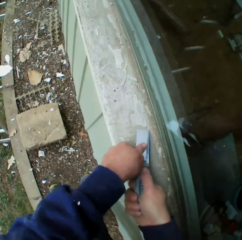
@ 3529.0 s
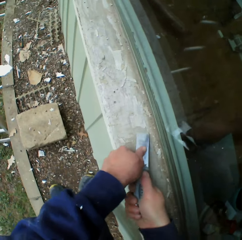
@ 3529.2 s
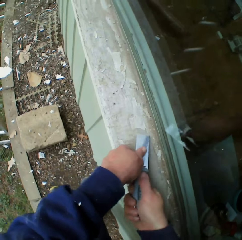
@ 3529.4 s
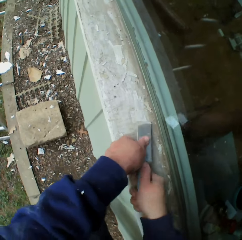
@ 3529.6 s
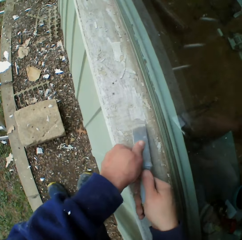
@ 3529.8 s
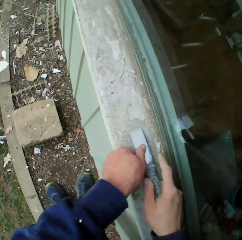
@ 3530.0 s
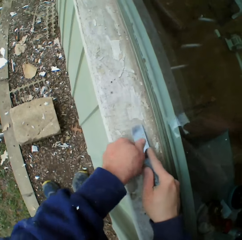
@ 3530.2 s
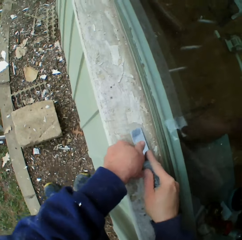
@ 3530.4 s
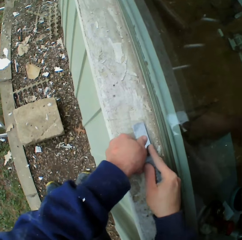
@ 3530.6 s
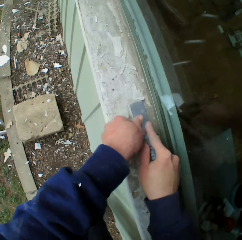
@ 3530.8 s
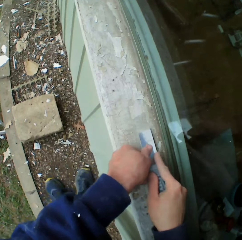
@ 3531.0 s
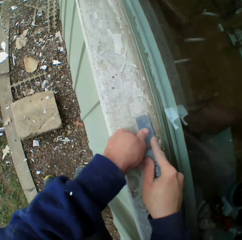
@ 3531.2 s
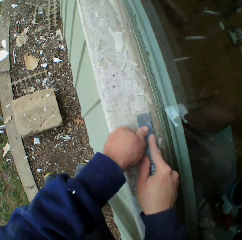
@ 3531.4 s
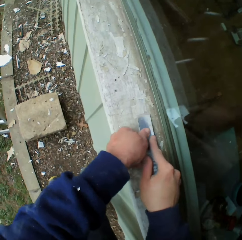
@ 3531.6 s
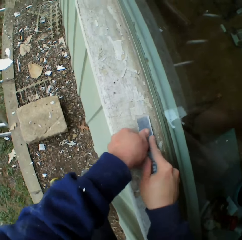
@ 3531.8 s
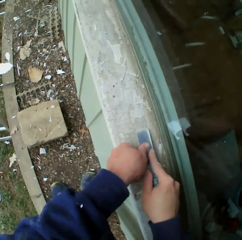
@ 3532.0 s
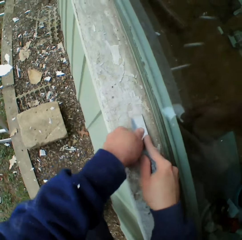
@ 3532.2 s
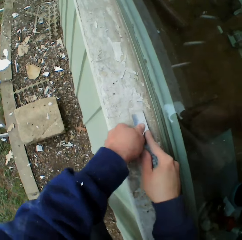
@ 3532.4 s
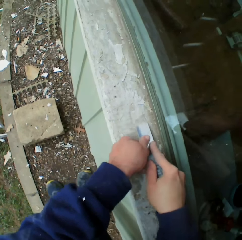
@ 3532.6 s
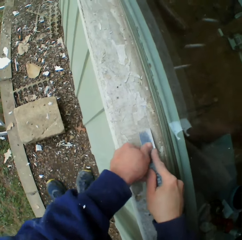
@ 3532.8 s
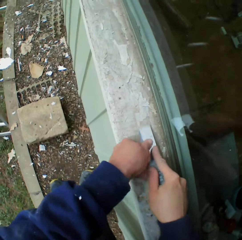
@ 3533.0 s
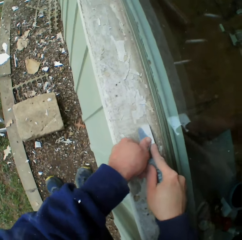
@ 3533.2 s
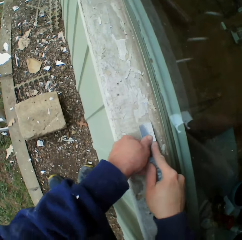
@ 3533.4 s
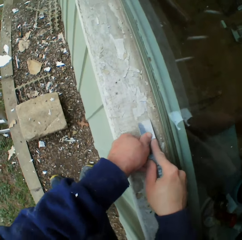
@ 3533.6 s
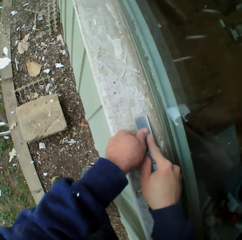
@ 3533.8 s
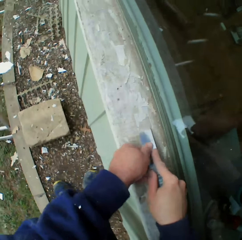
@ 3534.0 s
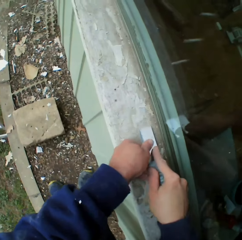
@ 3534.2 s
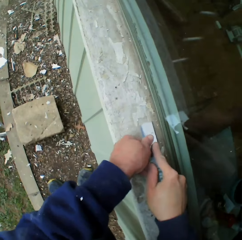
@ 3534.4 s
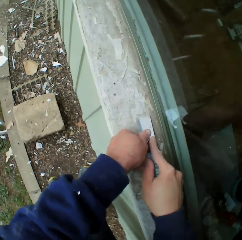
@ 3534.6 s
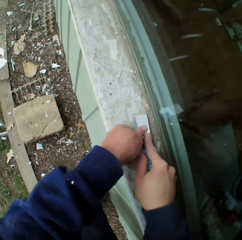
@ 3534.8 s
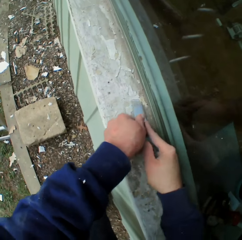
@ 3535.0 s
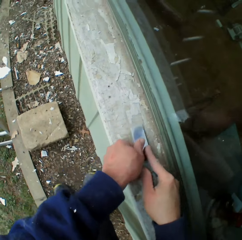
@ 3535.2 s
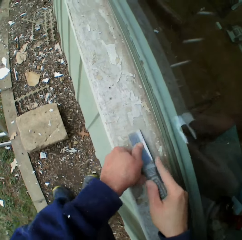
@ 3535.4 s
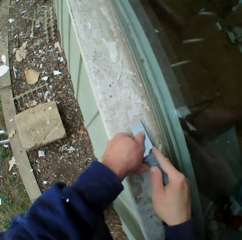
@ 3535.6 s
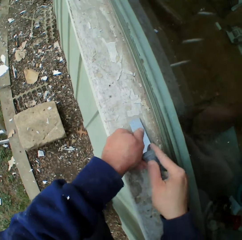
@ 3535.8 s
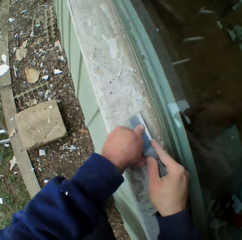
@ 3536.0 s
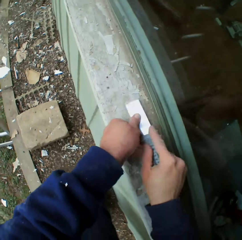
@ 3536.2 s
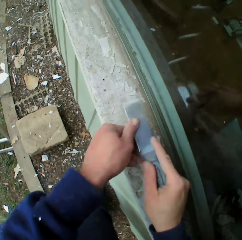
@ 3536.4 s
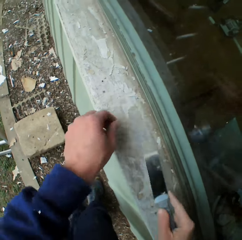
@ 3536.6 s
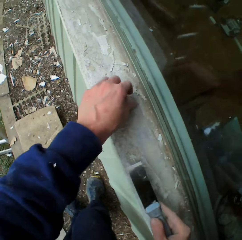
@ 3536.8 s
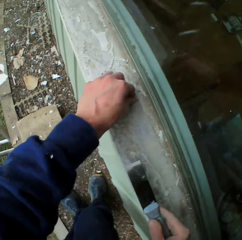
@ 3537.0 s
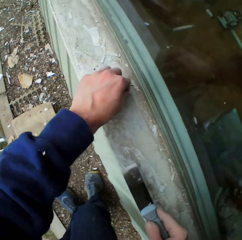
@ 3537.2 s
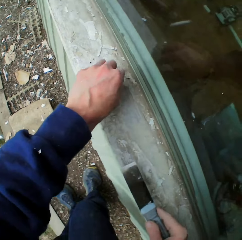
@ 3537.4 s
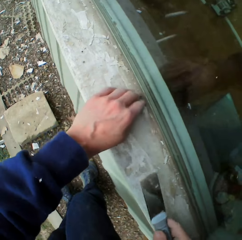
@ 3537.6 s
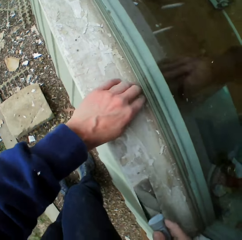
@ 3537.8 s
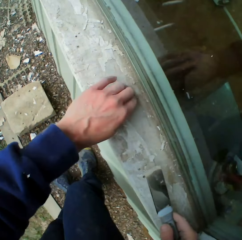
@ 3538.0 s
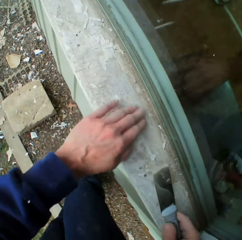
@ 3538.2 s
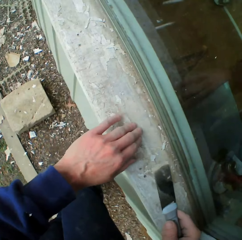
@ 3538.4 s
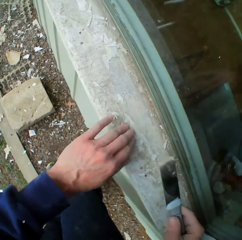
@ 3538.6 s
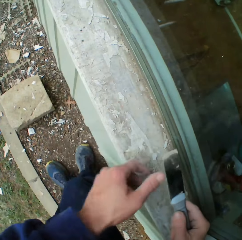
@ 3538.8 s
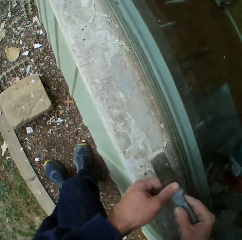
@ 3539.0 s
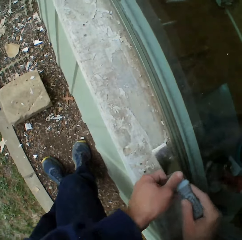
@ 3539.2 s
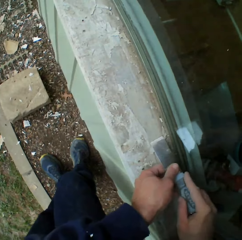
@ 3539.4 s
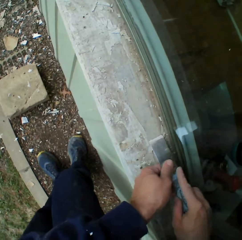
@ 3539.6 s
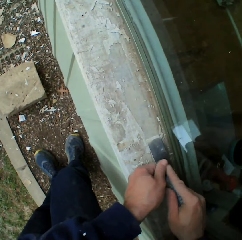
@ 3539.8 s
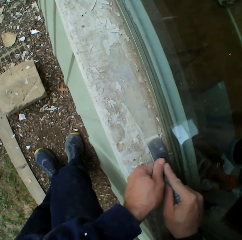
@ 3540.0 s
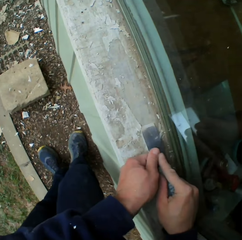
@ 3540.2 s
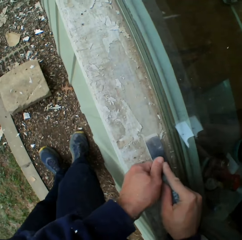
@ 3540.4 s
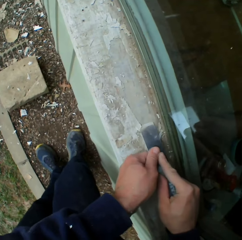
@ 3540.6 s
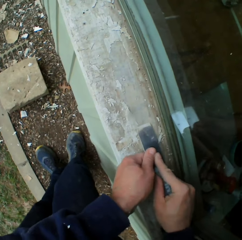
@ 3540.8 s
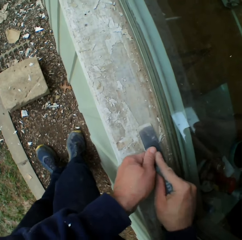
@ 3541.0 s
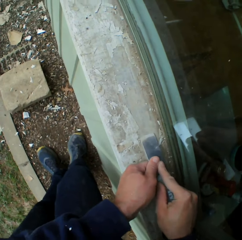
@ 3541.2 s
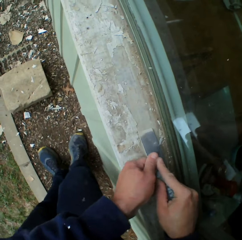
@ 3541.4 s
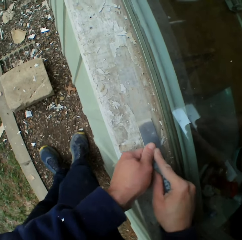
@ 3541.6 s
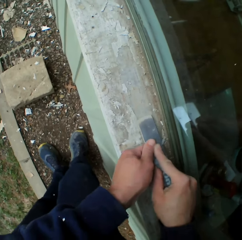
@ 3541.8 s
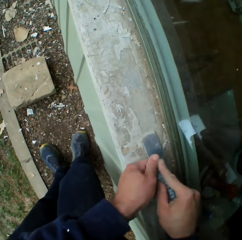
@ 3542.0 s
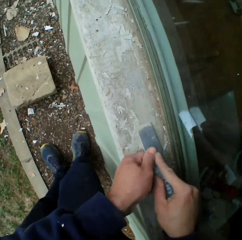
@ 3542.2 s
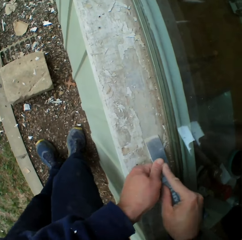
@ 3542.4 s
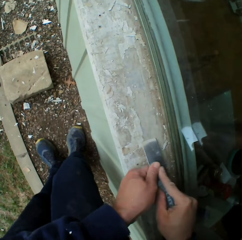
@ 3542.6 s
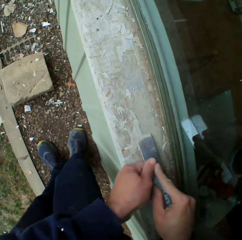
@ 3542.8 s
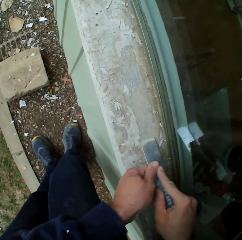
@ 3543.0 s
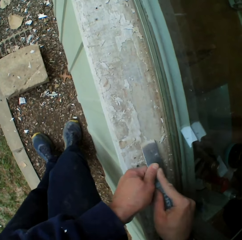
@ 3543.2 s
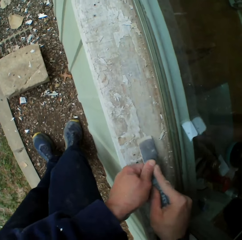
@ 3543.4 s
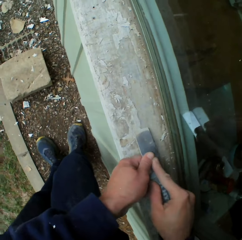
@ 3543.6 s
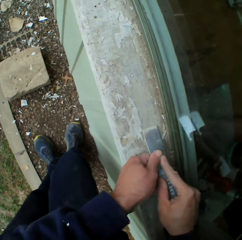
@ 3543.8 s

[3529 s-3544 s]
The camera wearer removes the paints with his hand on the wooden bar. He removes the paints on the wooden bar with a chisel.

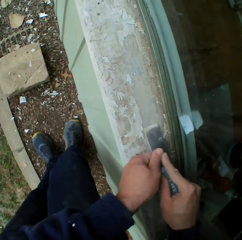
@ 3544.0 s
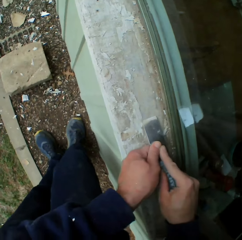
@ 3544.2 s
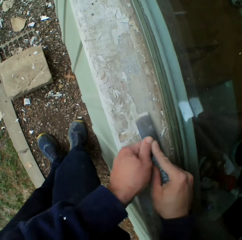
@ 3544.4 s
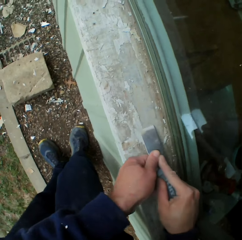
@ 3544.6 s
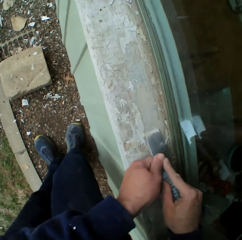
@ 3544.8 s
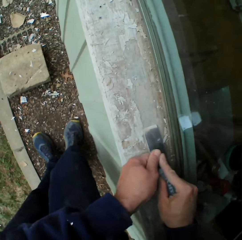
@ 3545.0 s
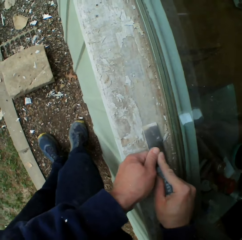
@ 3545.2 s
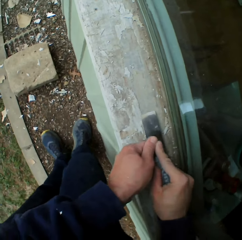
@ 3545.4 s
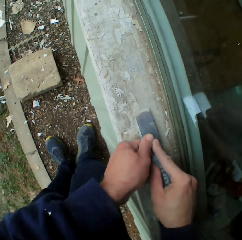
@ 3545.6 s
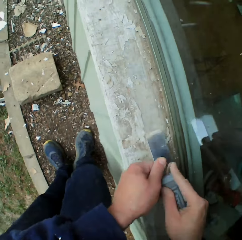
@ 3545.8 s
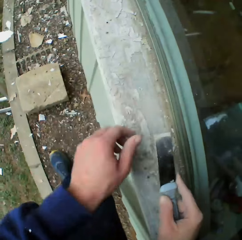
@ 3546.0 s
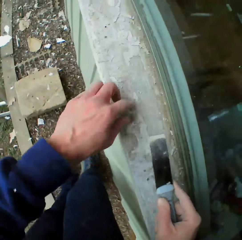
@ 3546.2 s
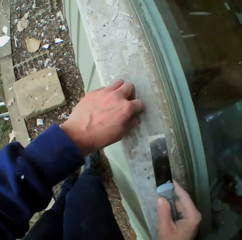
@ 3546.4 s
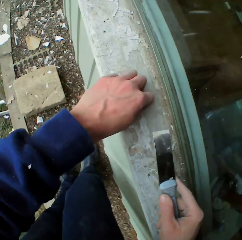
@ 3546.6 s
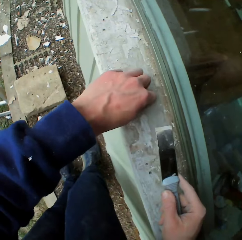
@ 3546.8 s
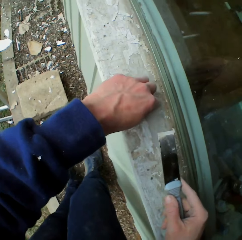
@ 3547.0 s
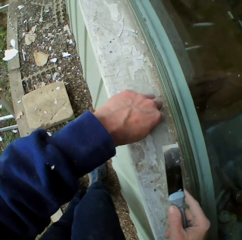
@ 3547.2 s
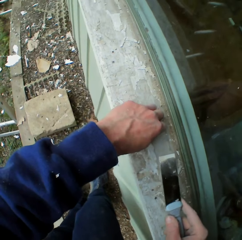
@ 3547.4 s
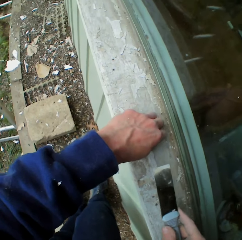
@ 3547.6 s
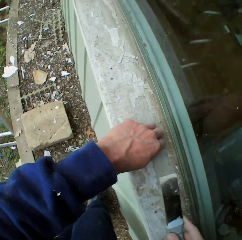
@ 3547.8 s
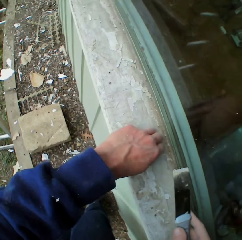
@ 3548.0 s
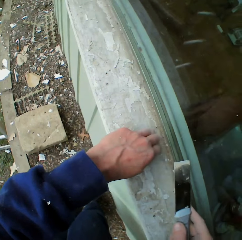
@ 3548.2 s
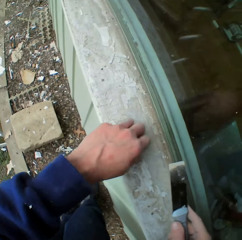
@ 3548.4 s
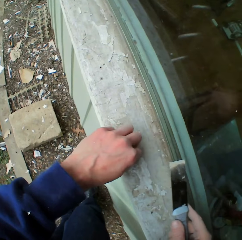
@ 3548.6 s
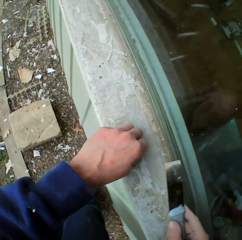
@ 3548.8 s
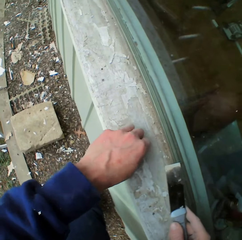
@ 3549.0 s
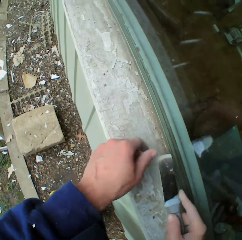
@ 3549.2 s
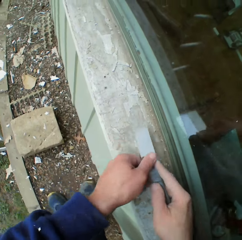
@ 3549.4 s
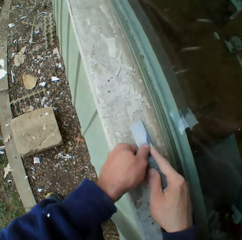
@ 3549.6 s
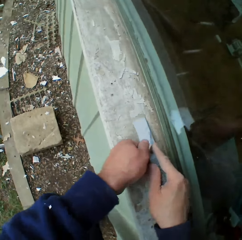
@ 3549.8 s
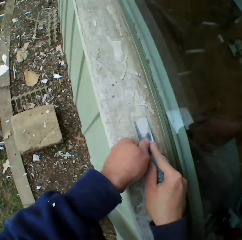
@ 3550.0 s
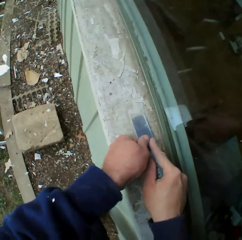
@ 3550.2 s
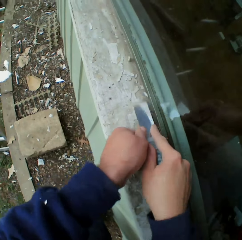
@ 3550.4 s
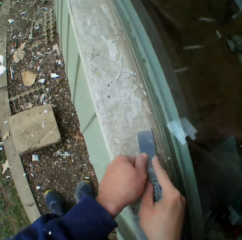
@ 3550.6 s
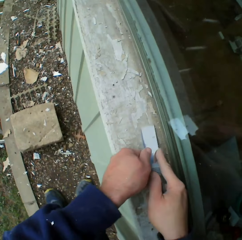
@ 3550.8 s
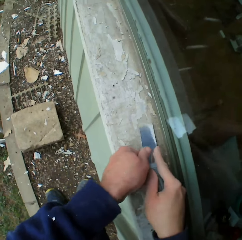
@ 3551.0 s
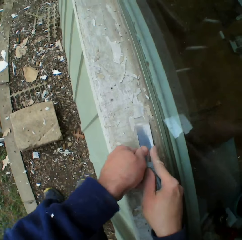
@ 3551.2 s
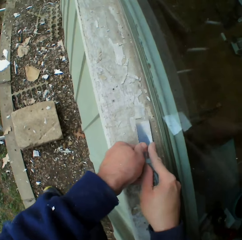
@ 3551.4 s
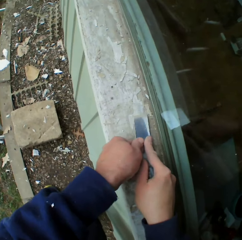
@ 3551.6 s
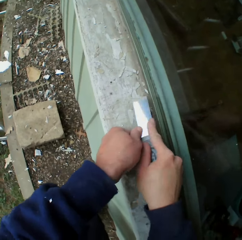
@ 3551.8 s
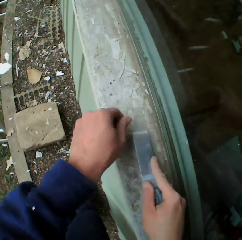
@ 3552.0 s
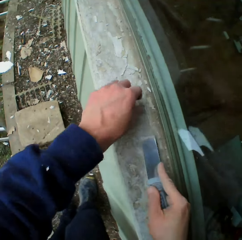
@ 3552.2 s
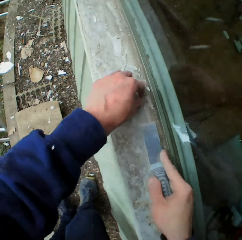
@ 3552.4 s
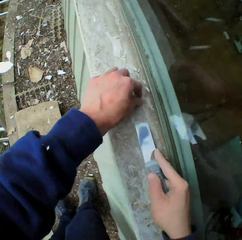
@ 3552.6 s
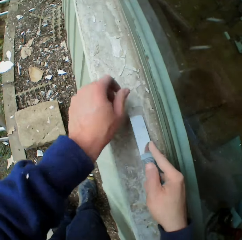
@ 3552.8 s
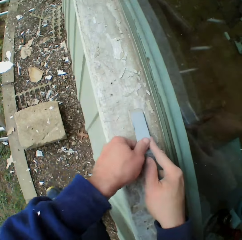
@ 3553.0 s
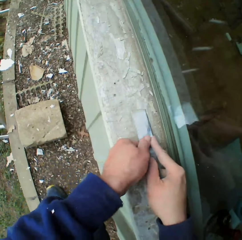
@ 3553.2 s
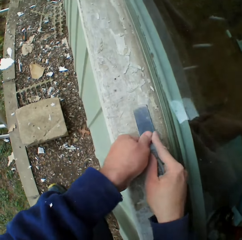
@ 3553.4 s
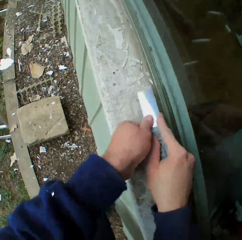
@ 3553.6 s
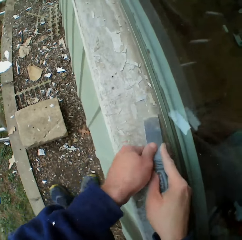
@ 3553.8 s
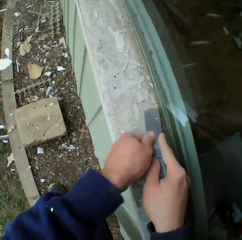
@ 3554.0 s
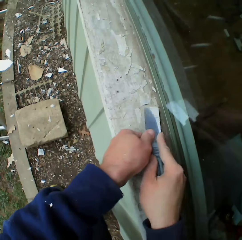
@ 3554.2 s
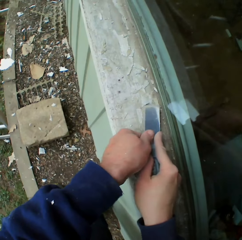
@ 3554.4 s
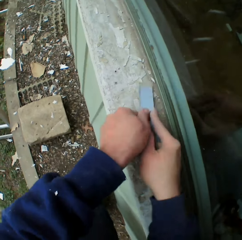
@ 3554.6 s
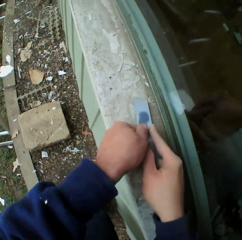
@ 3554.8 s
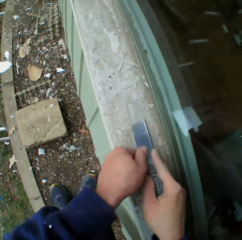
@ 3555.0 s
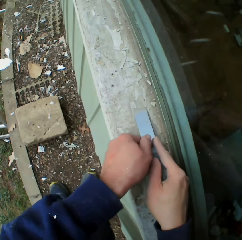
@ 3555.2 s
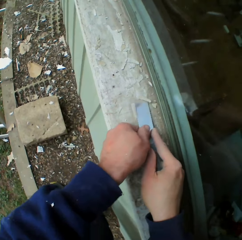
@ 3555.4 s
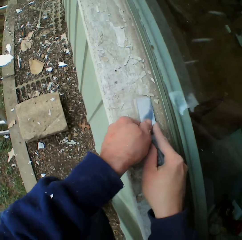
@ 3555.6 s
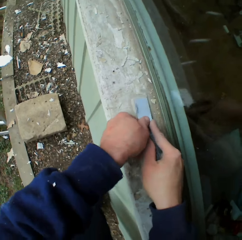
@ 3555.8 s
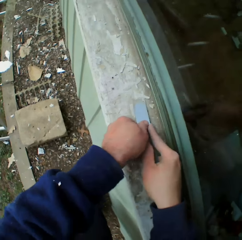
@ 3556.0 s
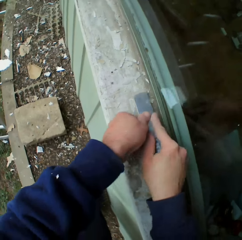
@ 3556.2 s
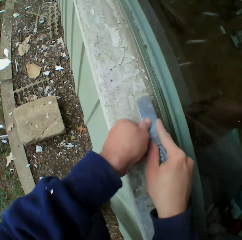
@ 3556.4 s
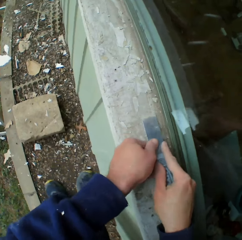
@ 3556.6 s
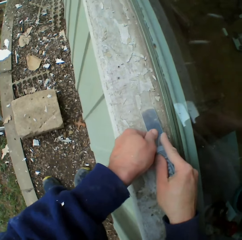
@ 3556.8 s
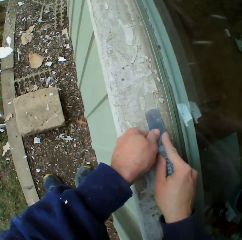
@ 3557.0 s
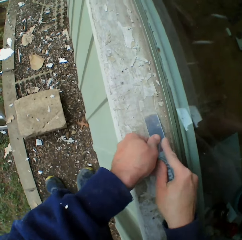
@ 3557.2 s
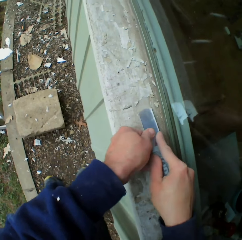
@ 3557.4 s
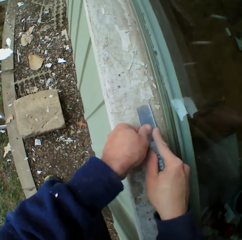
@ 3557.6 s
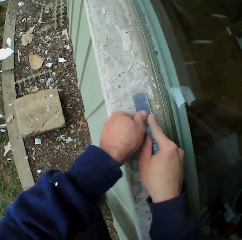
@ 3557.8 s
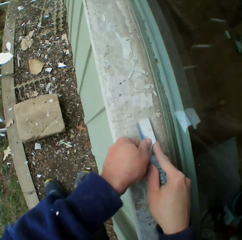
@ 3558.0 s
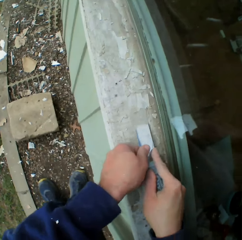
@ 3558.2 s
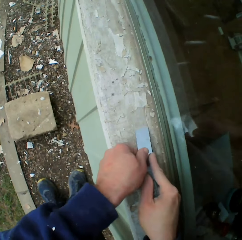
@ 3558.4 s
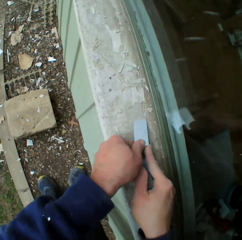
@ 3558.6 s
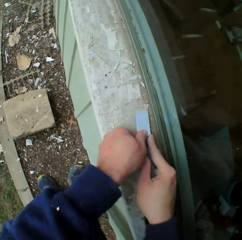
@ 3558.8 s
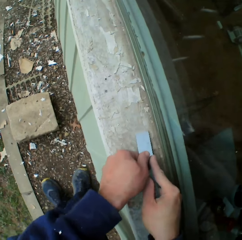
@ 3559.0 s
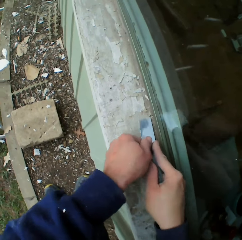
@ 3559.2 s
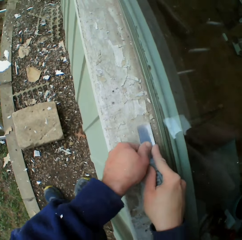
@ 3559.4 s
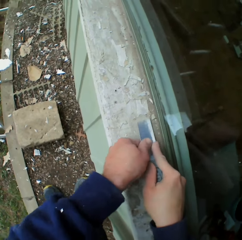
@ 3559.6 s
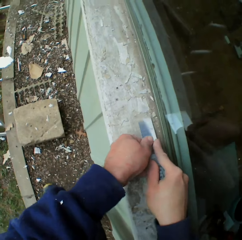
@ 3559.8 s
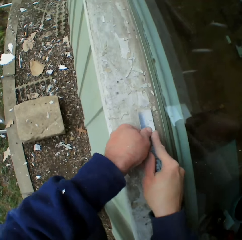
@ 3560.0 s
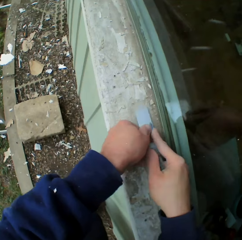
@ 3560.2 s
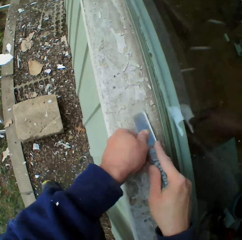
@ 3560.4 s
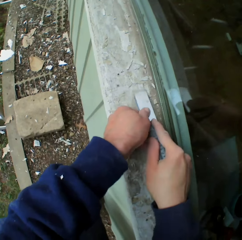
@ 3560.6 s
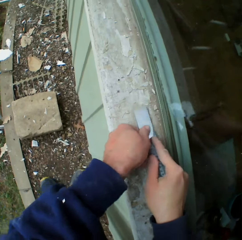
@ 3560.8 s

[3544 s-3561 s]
The camera wearer removes the paints with his hand on the wooden bar. He removes the paints on the wooden bar with a chisel. He touches the paints with his hand on the wooden bar. He removes the paints on the wooden bar with the chisel.
